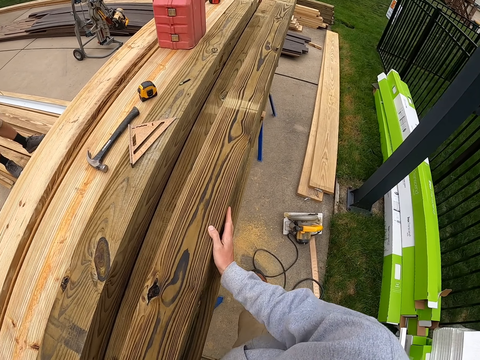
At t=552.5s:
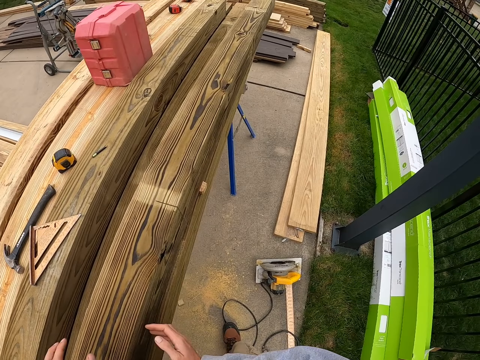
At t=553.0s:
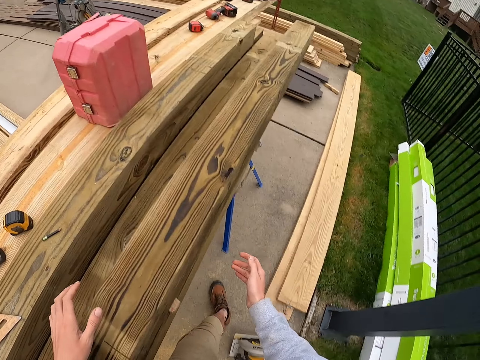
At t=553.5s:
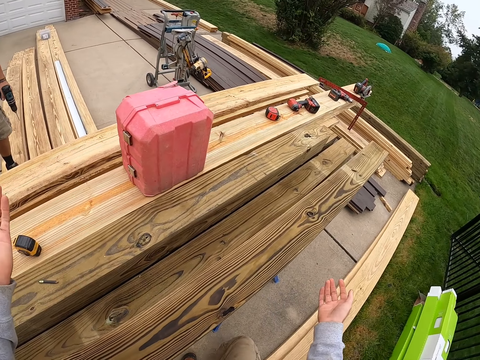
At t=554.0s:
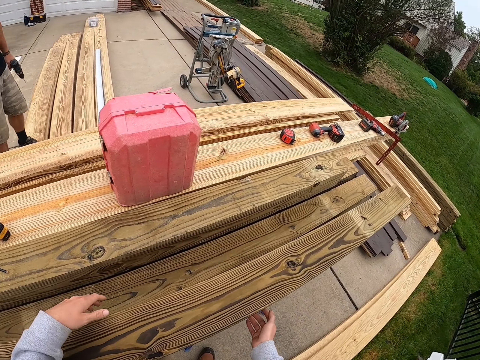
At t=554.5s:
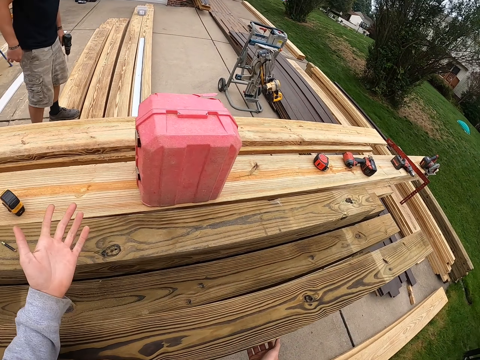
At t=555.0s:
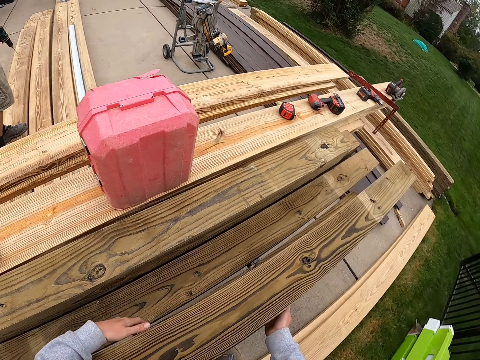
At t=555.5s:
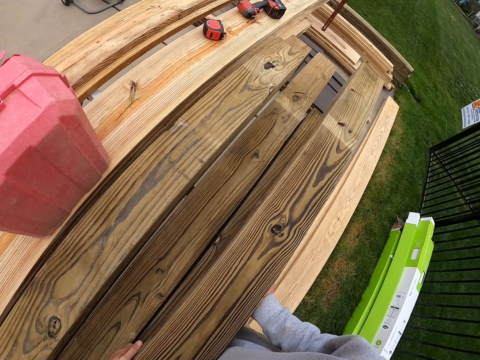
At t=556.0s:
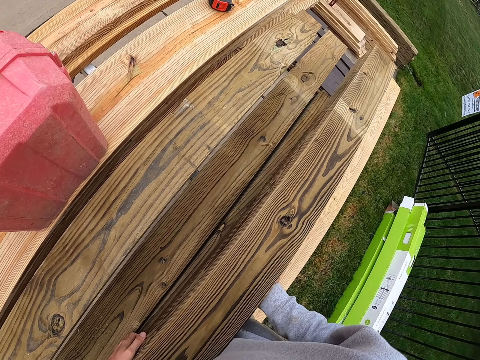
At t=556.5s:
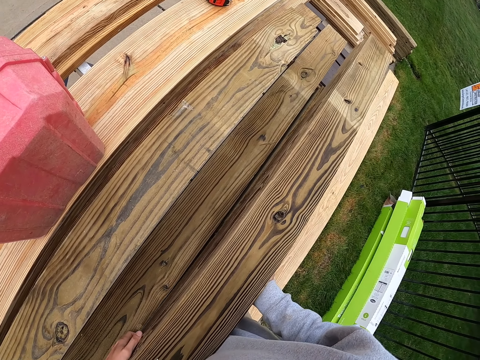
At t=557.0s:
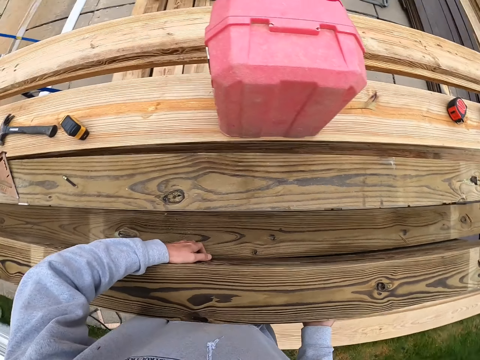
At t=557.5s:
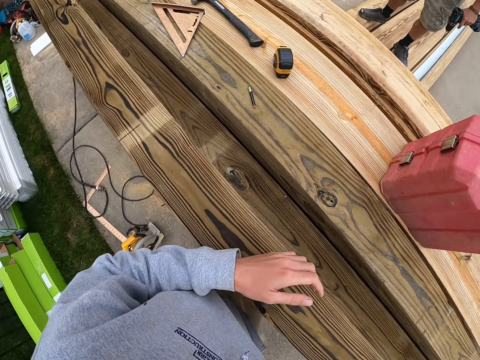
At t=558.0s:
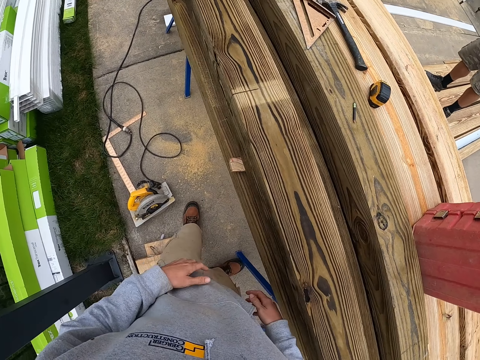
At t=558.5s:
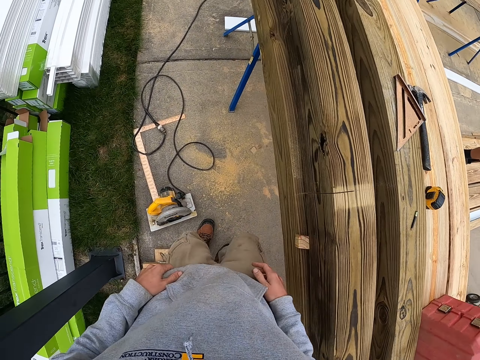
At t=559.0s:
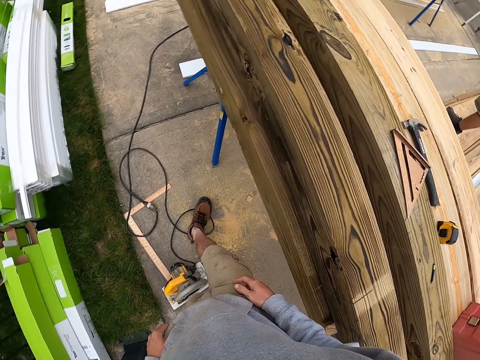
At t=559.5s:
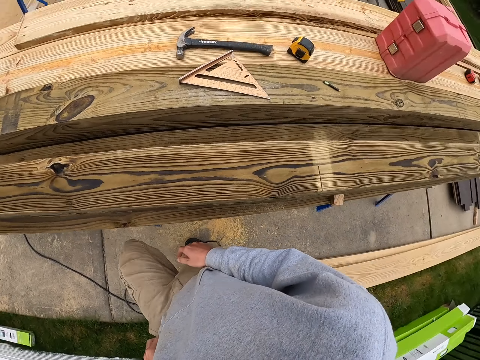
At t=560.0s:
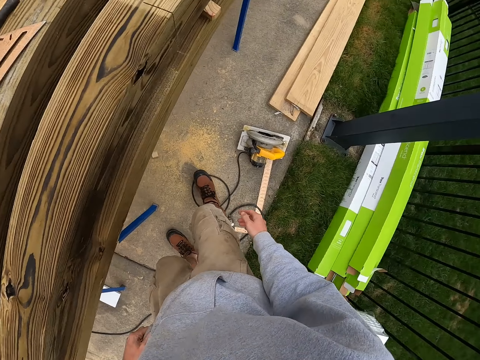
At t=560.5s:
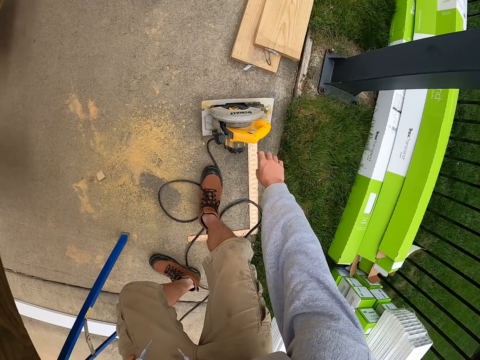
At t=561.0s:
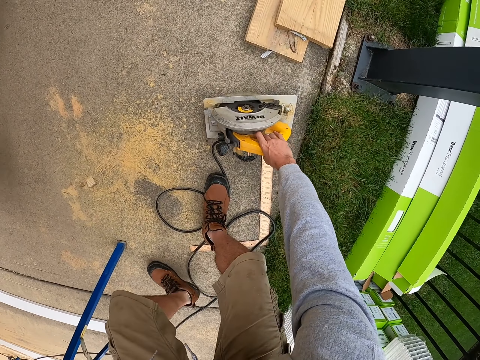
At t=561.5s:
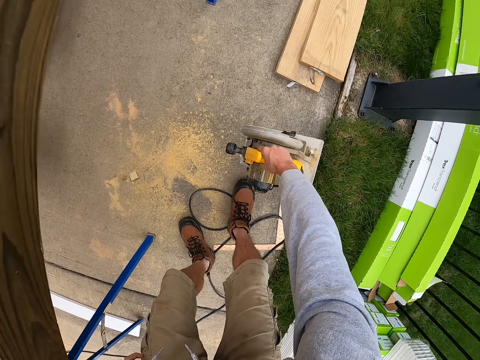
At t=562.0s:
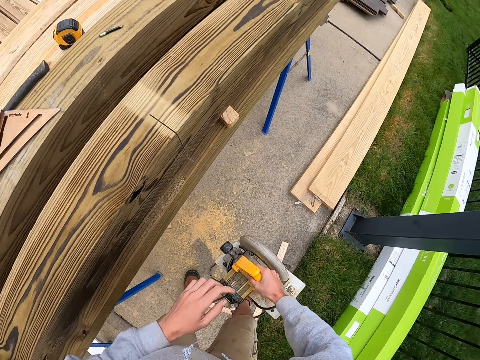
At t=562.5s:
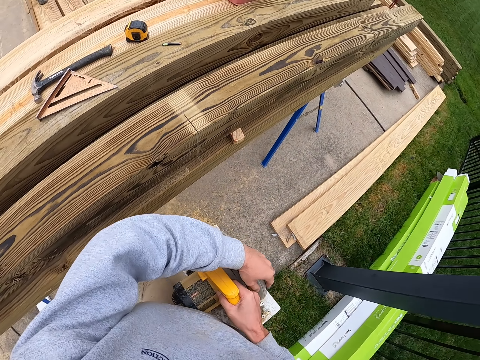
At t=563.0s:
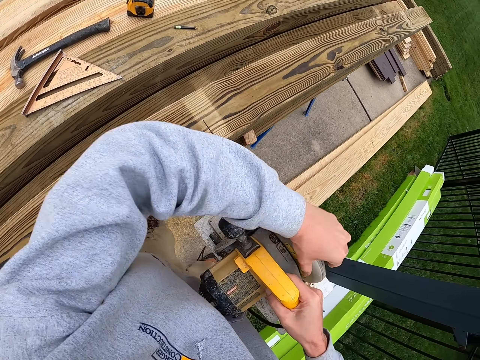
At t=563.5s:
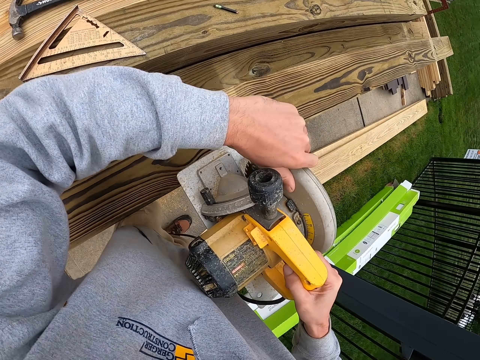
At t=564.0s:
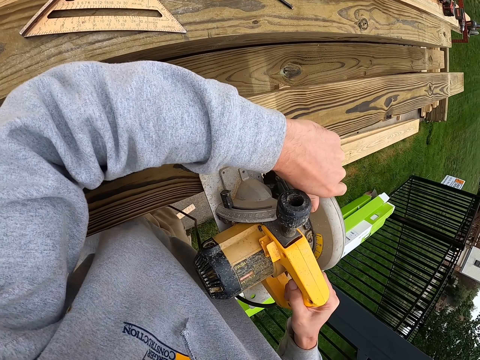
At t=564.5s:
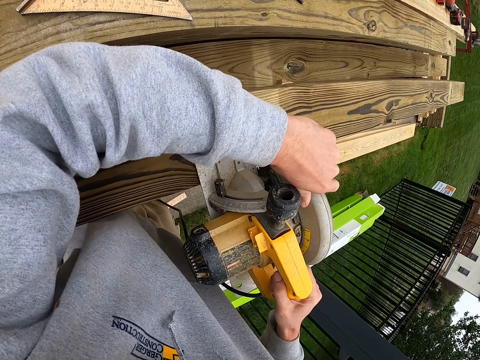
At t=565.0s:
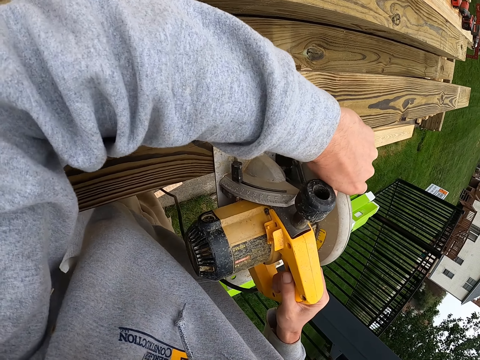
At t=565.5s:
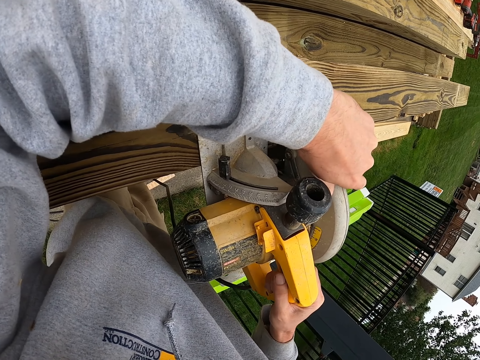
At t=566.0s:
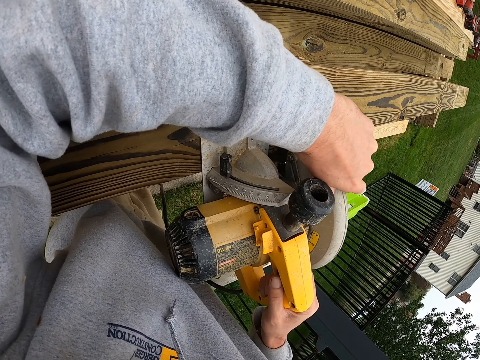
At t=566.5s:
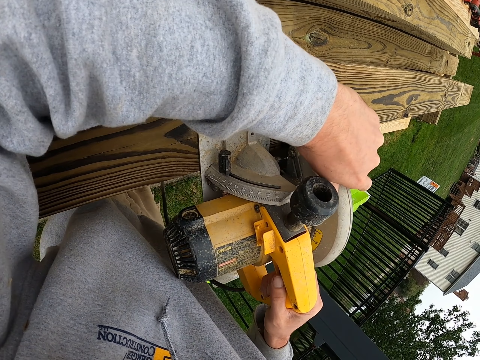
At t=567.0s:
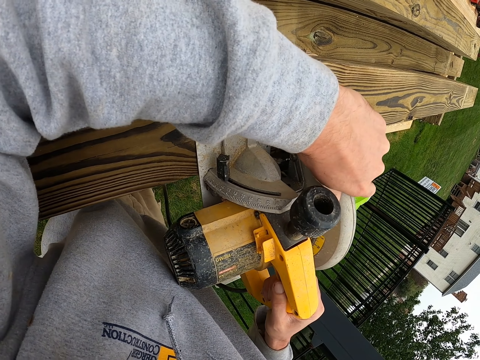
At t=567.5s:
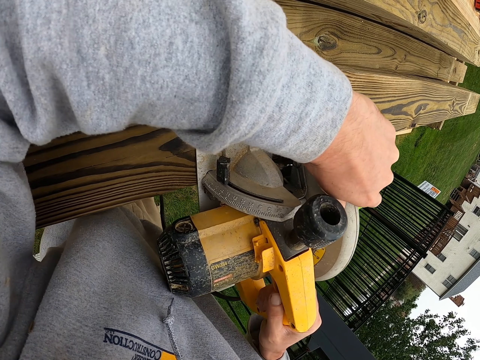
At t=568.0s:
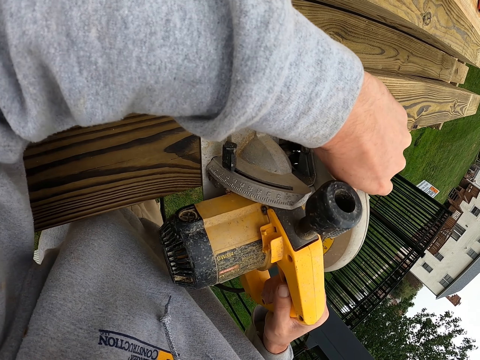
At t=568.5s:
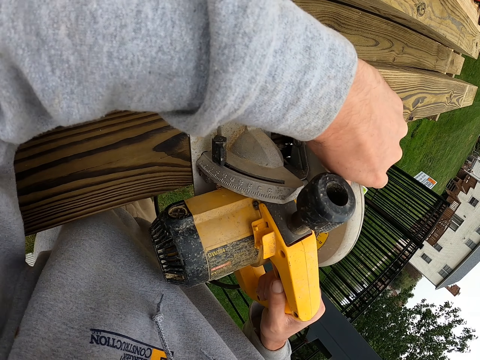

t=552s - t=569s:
The camera wearer walks on the floor. He moves his hands. He moves the timber on the stand. He walks beside the timber. He picks the circular saw from the ground. He holds the saw. He puts the saw on the timber. He cuts the piece of lumber with the circular saw.

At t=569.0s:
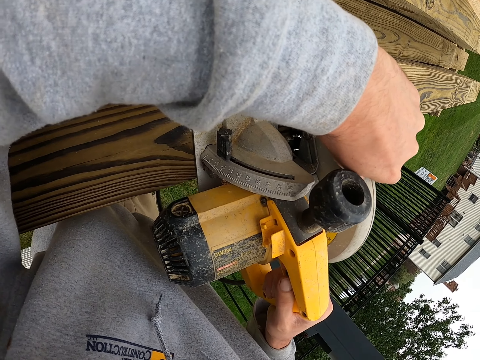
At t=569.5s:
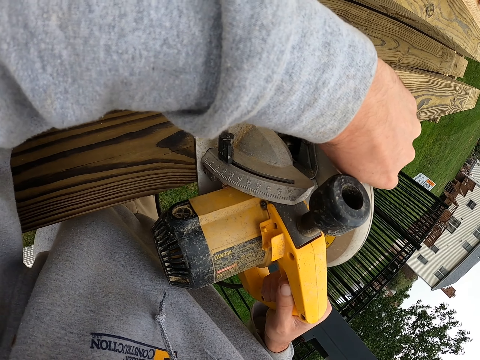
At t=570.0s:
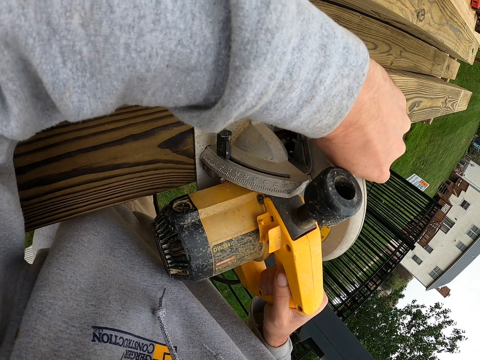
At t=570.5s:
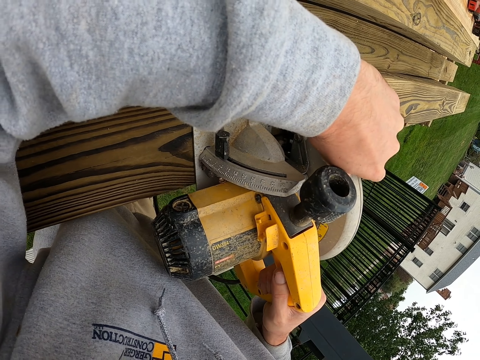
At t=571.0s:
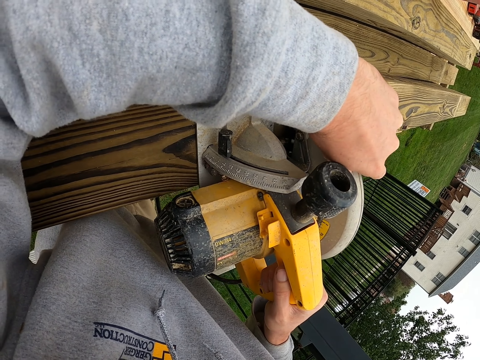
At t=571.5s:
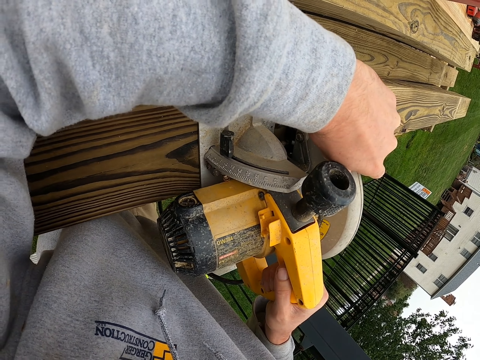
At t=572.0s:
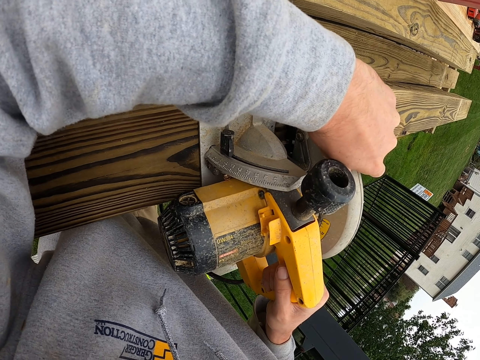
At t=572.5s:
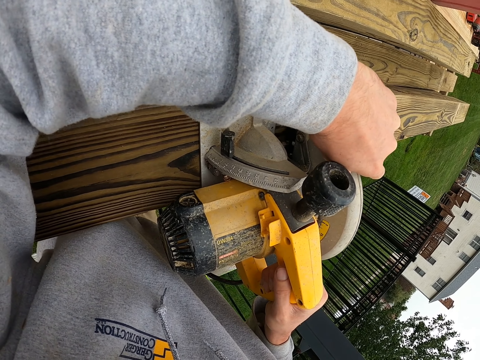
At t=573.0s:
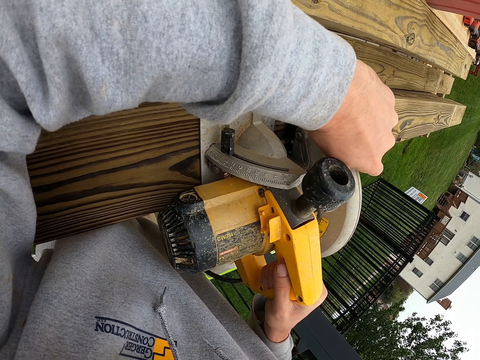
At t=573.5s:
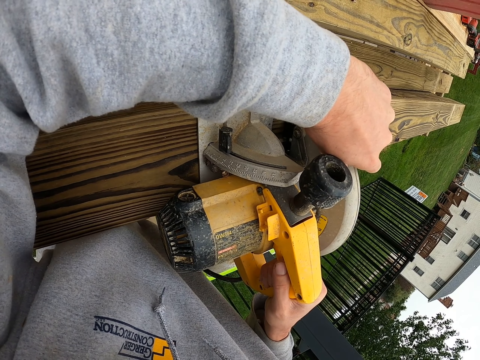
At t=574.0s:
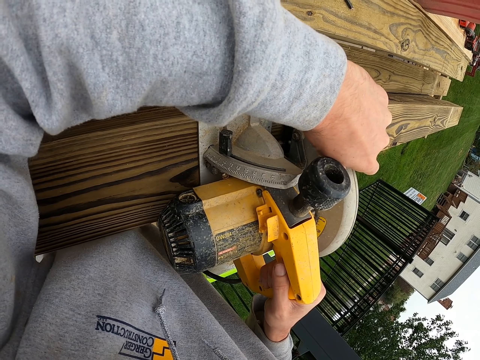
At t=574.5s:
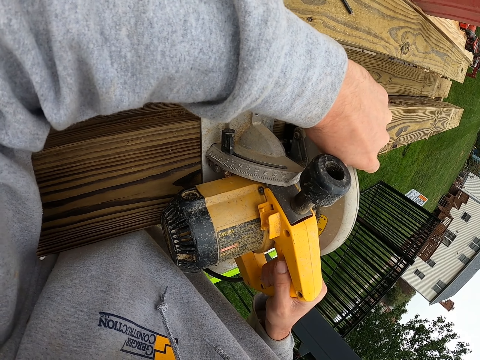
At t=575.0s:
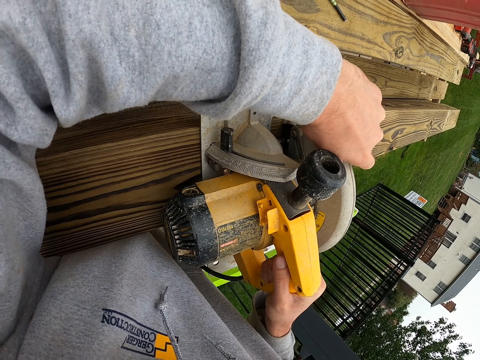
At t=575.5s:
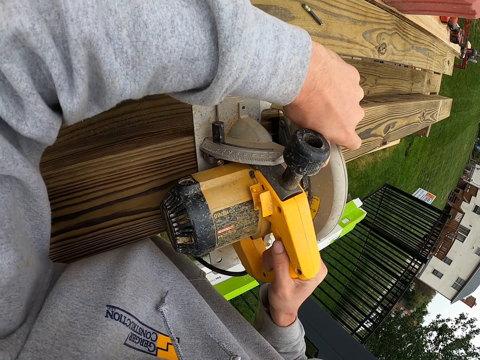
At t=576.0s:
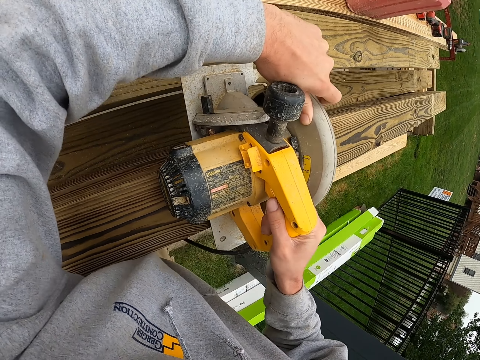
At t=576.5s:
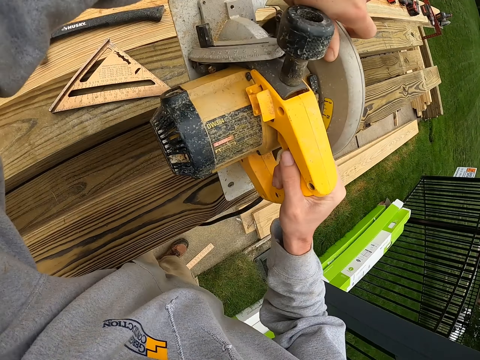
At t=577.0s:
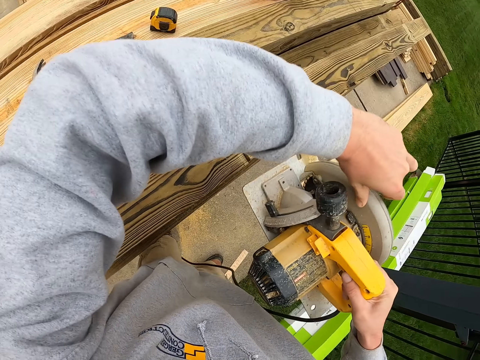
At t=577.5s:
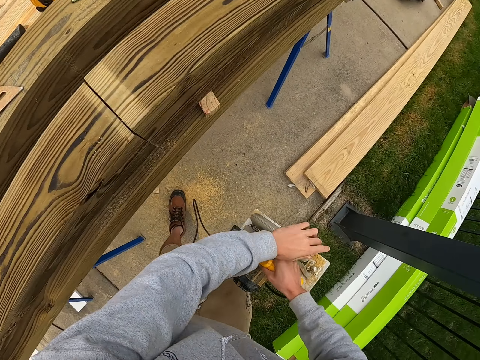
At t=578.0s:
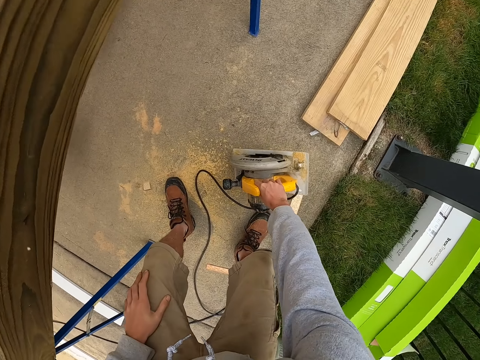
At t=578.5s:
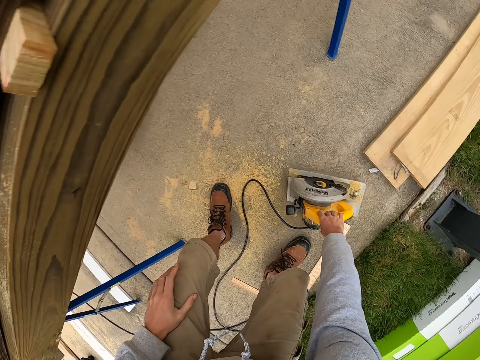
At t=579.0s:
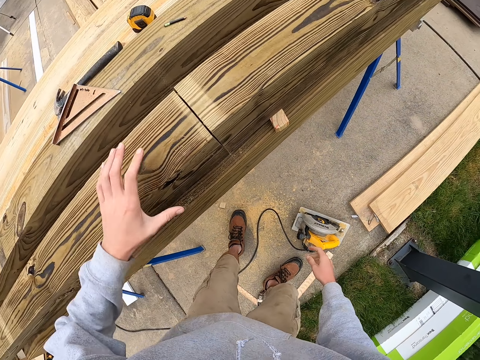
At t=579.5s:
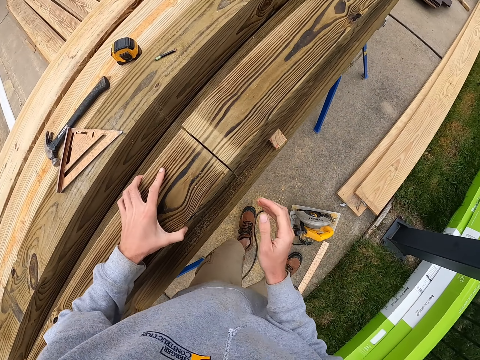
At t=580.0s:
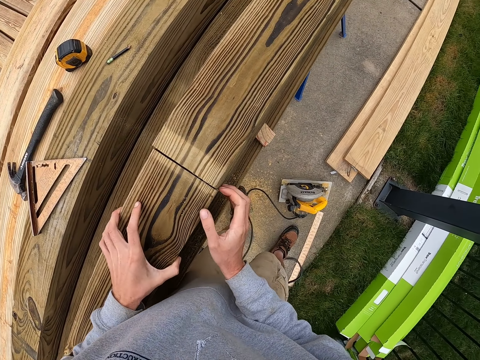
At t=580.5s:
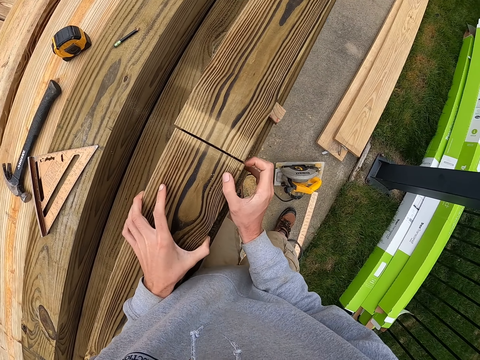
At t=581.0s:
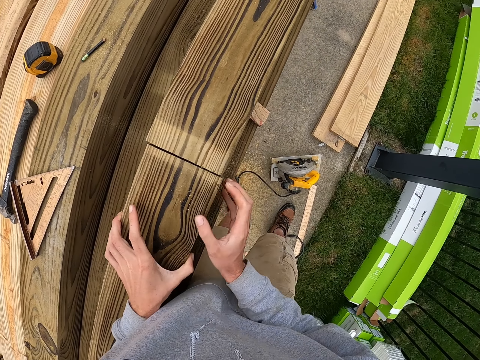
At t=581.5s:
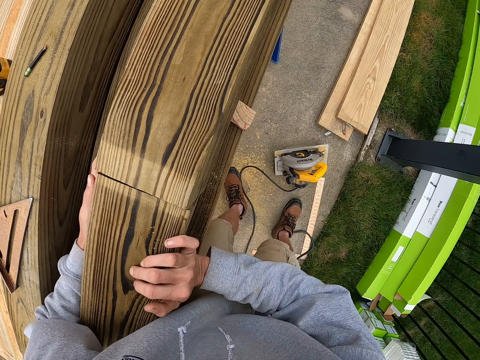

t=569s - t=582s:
The camera wearer cuts the timber with the saw. They put the timber on the floor. They put the circular saw on the ground. They fit the timber to the other piece of timber.
